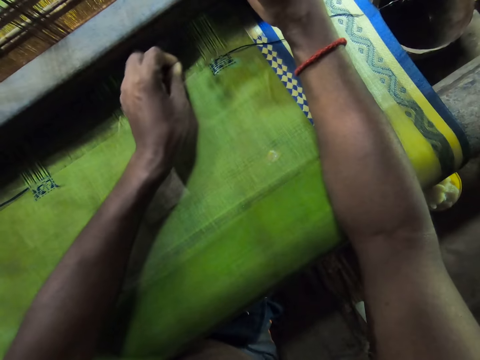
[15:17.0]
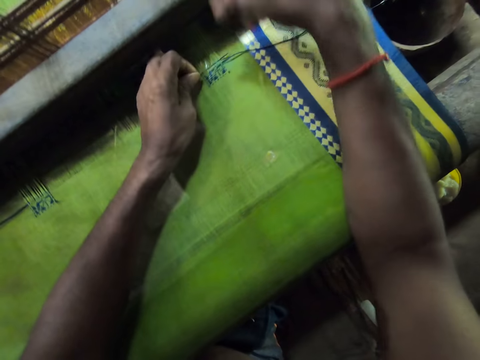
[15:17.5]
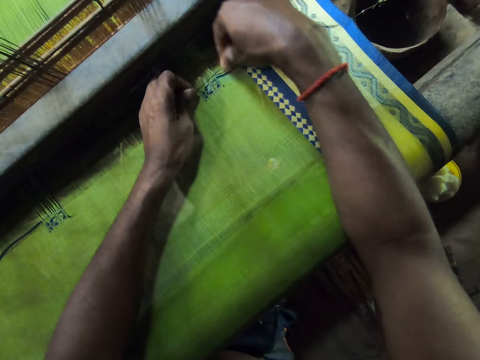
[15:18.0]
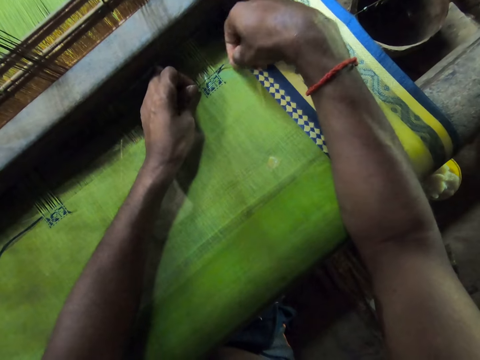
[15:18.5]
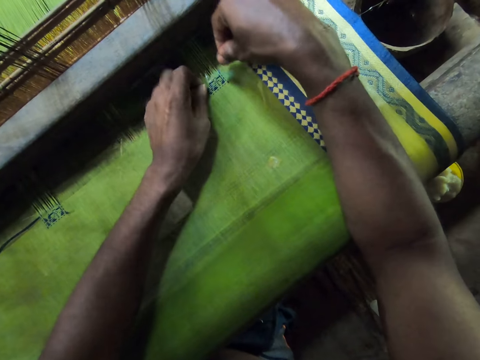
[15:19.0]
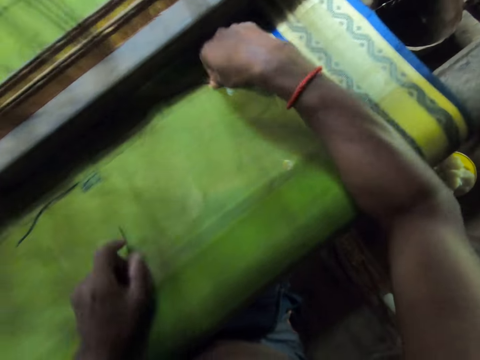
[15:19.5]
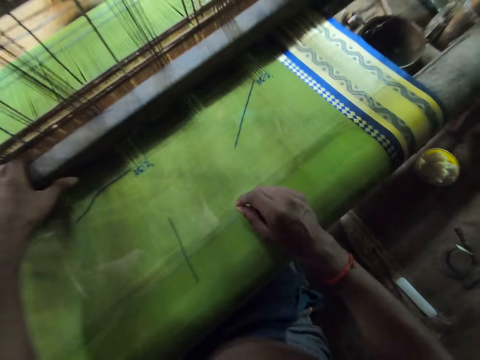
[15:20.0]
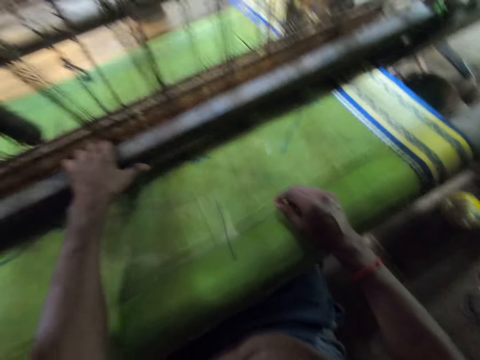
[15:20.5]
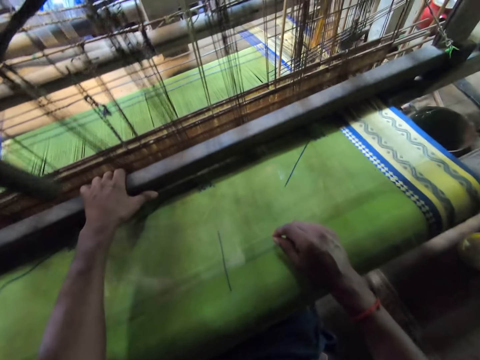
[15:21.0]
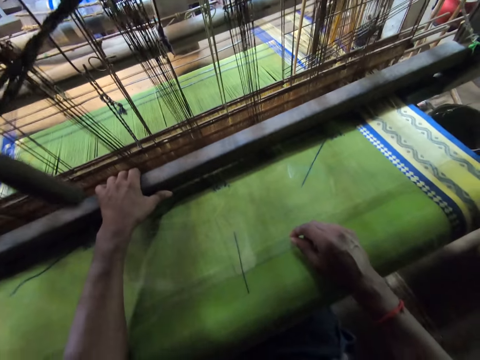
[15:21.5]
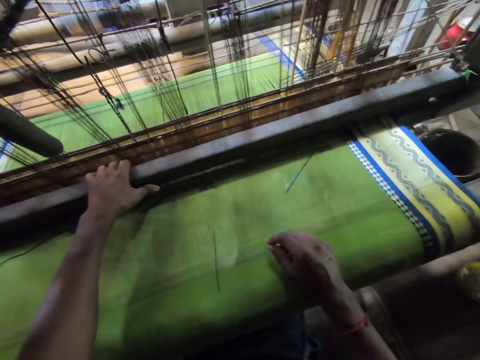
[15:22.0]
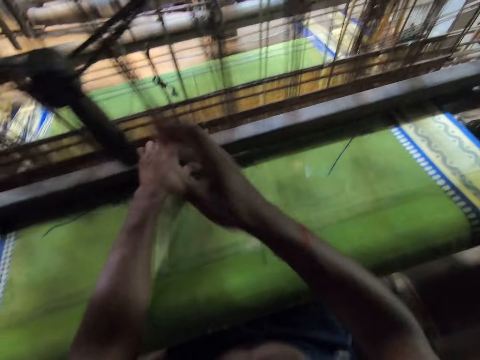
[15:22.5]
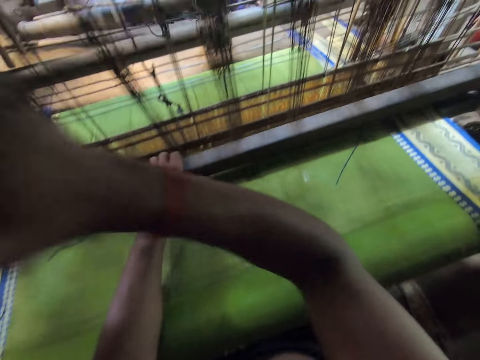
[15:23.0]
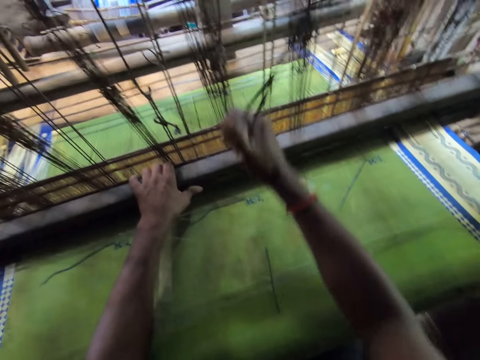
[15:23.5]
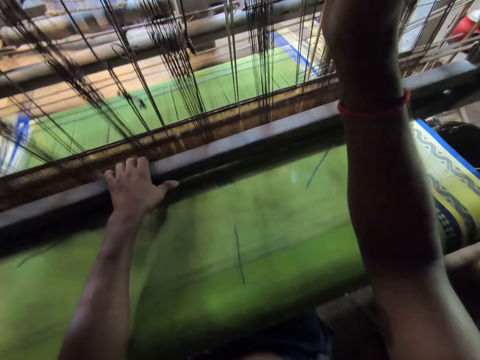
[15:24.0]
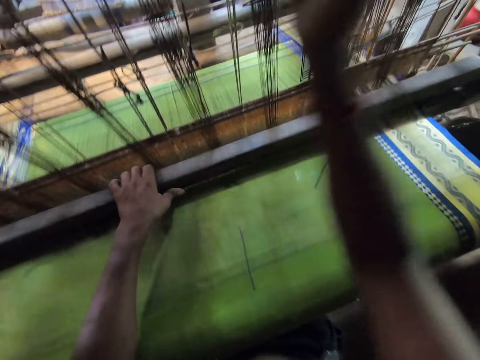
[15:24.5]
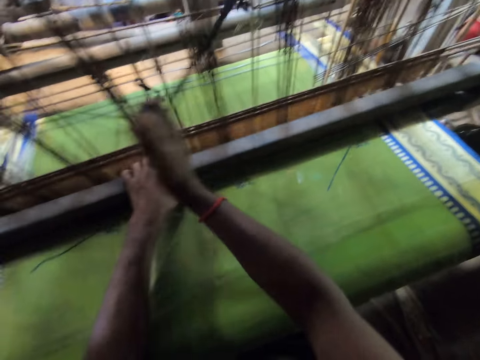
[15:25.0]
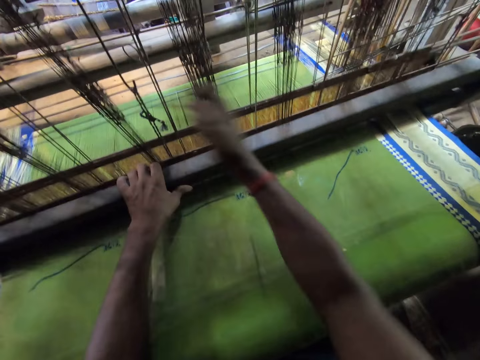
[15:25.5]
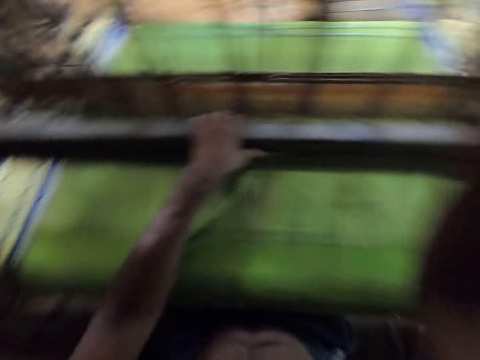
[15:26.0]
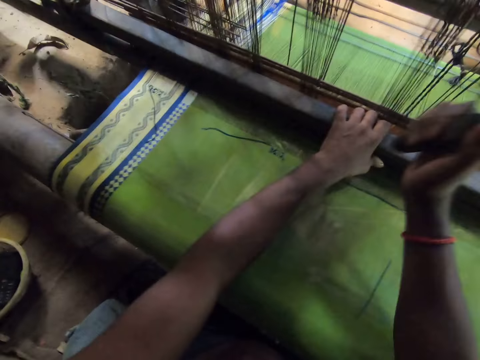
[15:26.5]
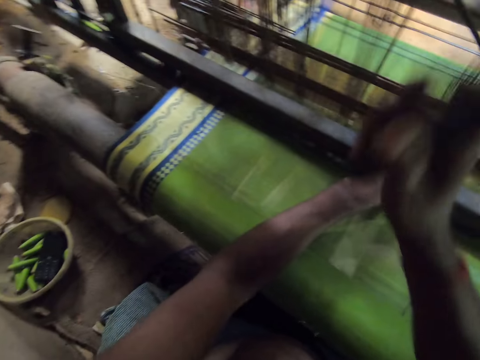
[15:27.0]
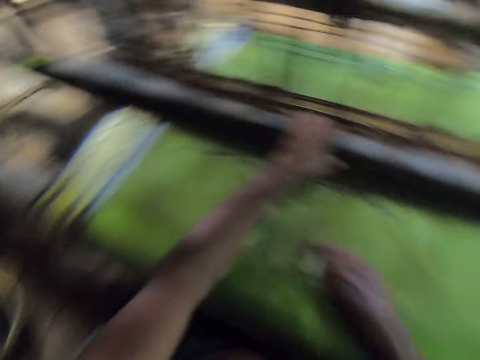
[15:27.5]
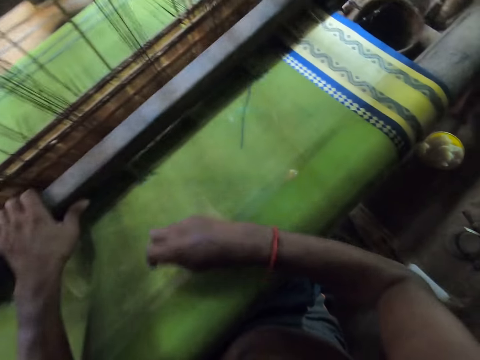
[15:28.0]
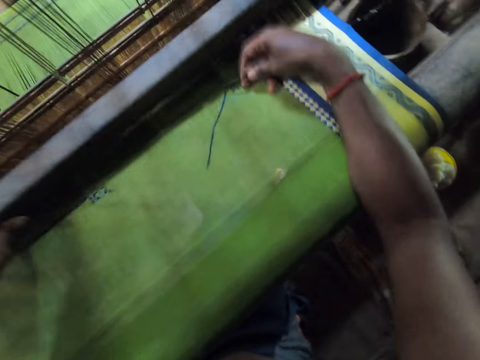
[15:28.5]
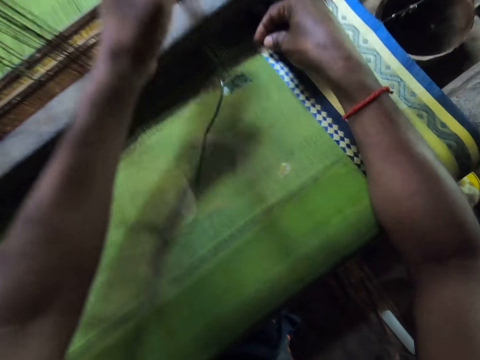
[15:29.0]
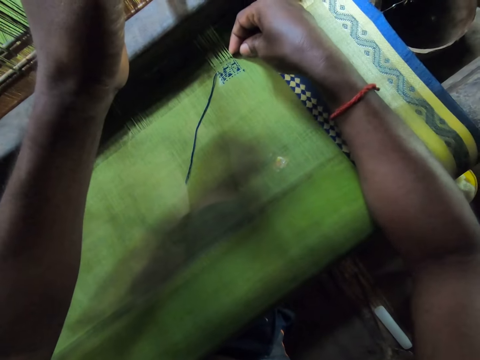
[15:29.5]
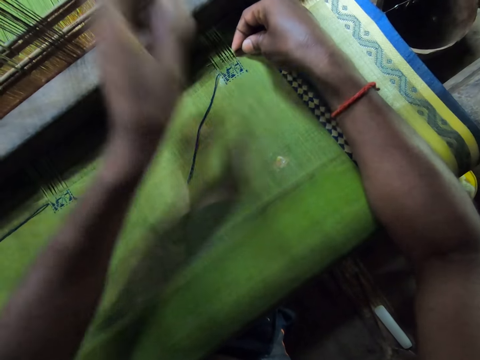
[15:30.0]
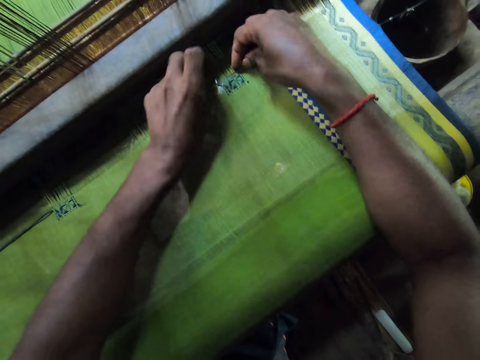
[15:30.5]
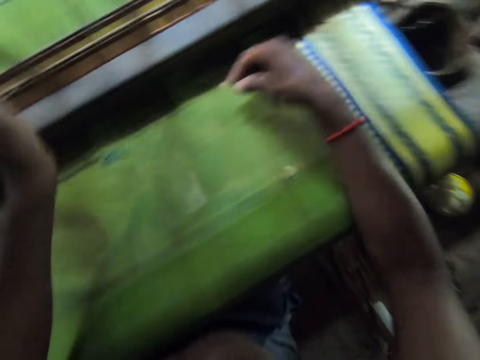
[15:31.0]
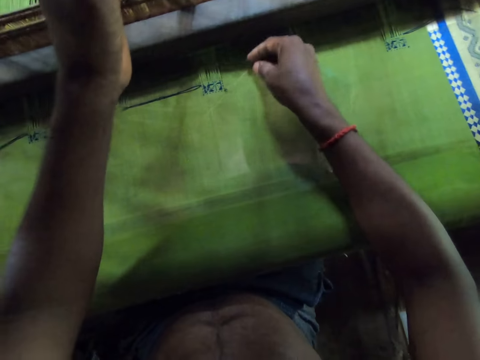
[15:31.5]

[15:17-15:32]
The camera wearer inserts the needle in the warp with his left hand. He sews a cloth with the needle. He holds the thread on the warp with his right hand. He pulls the thread through the warp with the needle in his left hand. He drops the needle on the fabric with his left hand. He talks to a person. He holds the batten of the loom with his left hand. He operates the machine. He pulls the batten of the loom with his left hand. He pulls the cord of the loom with his right hand. He talks to the person. He picks the needle from the fabric with his right hand. He inserts the needle in the warp with his right hand. He holds the thread on the warp with his left hand. He sews the cloth with the needle. He pulls the thread through the warp with the needle in his right hand.

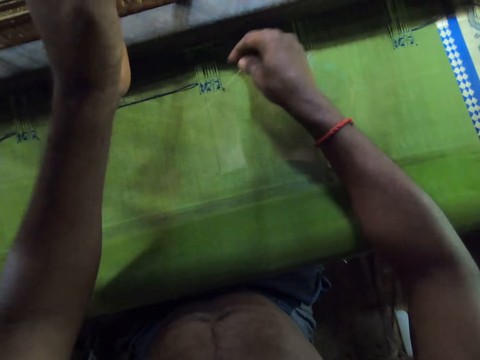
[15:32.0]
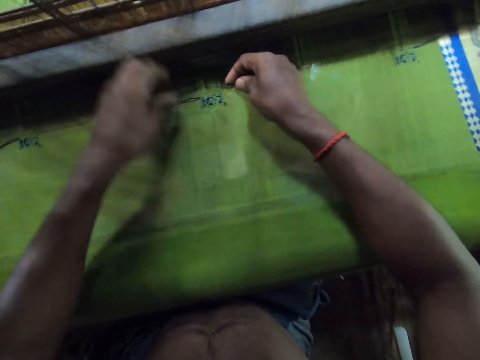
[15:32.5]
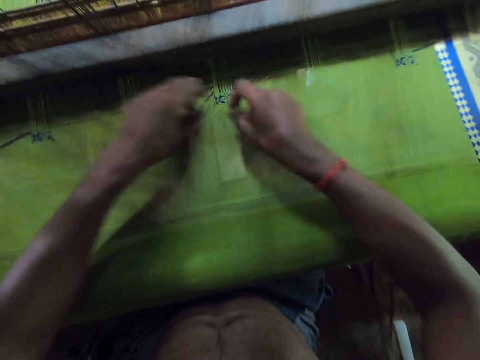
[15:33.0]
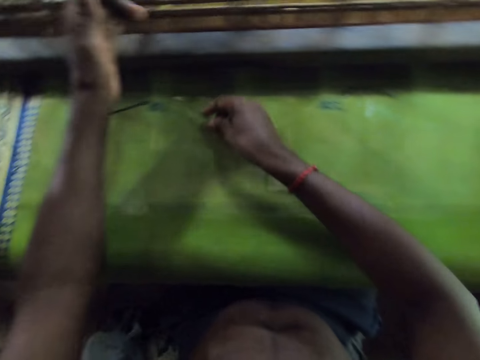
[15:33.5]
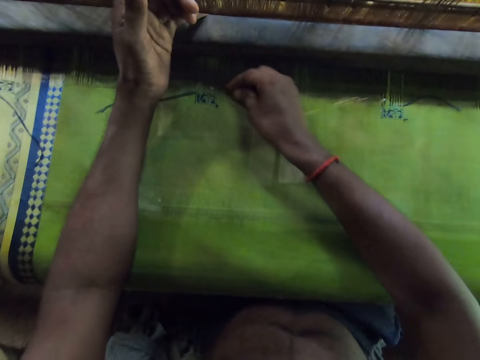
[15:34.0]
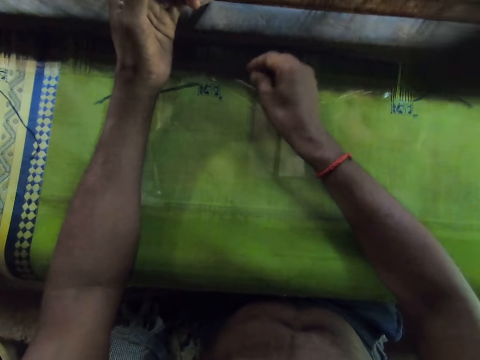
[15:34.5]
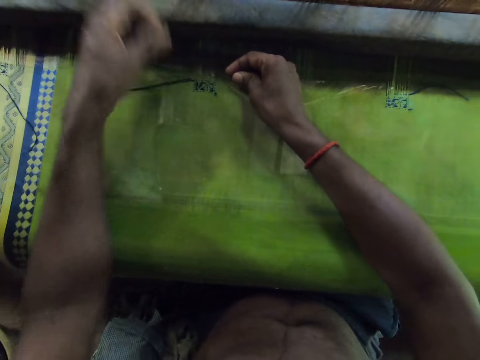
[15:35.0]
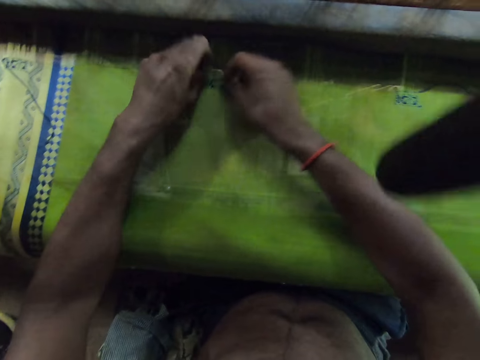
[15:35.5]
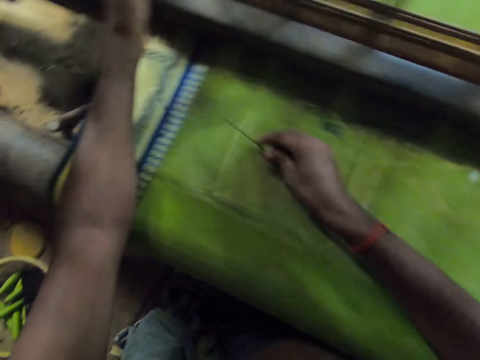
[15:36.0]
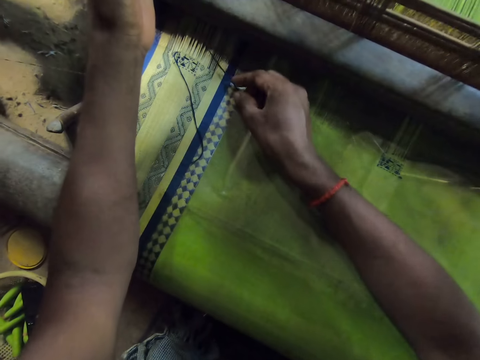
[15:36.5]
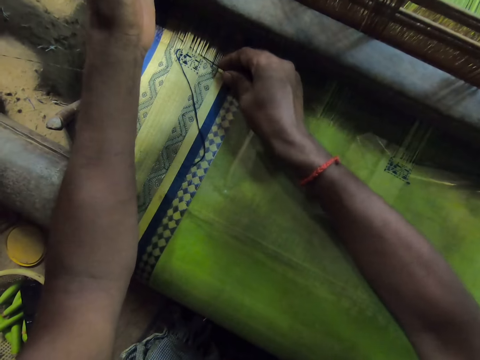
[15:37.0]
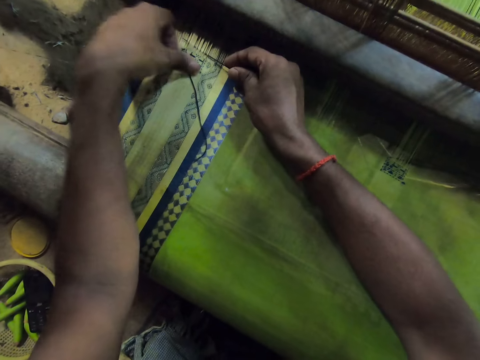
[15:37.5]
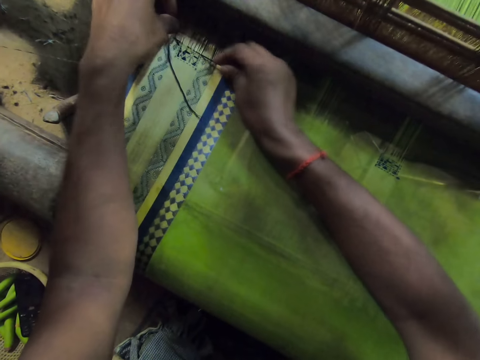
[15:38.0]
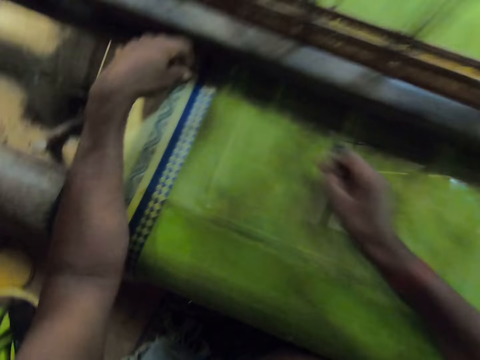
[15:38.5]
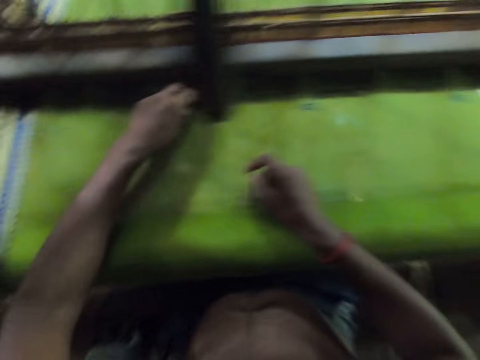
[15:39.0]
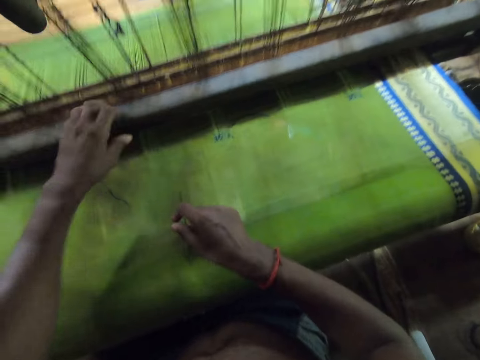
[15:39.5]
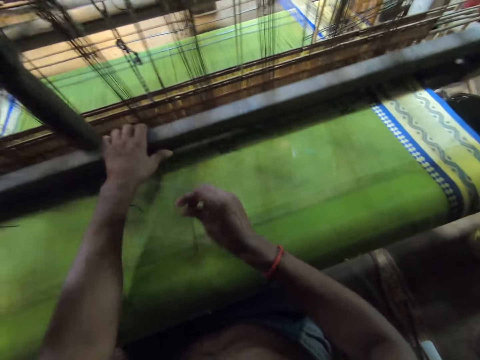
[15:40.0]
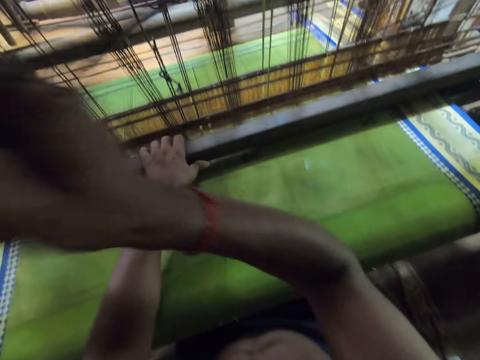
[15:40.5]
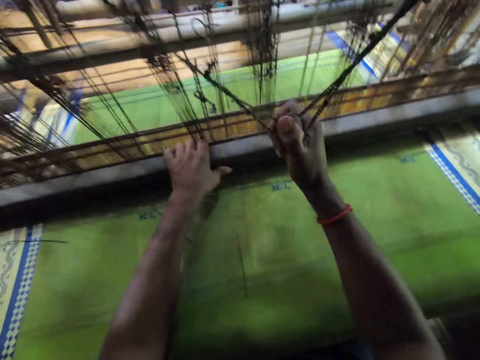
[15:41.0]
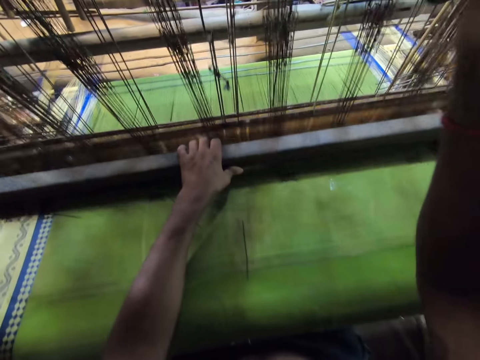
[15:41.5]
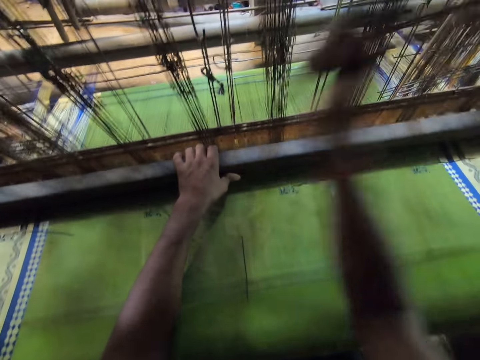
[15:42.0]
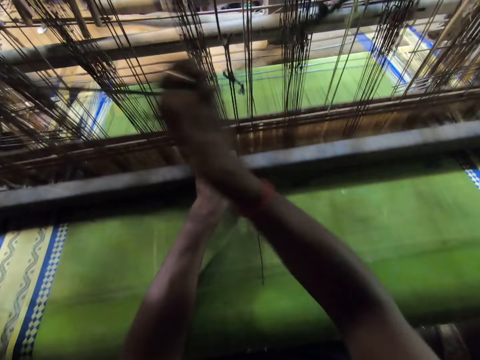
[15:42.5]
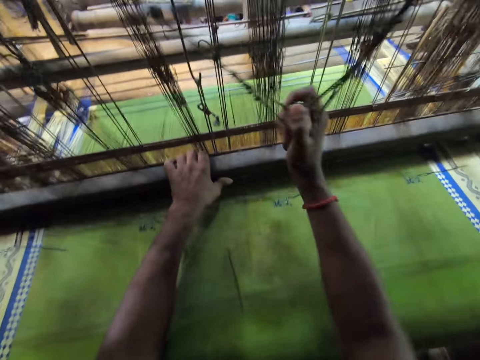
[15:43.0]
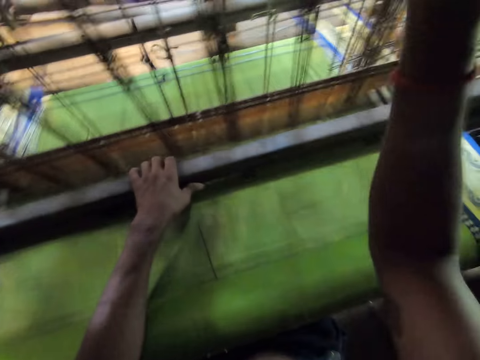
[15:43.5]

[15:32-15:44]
The camera wearer inserts the needle in the warp with his right hand. He talks to a person. He holds the thread on the warp with his left hand. He sews a cloth with the needle. He pulls the thread through the warp with the needle in his right hand. The person talks to the camera wearer. The camera wearer inserts the needle in the warp with his right hand. He sews the cloth with the needle. He holds the thread on the warp with his left hand. He pulls the thread through the warp with the needle in his right hand. He inserts the needle in the warp with his right hand. He holds the thread on the warp with his left hand. He sews the cloth with the needle. He pulls the thread through the warp with the needle in his right hand. He drops the needle on the fabric with his right hand. He pulls the batten of the loom with his left hand. He operates the machine. He talks to the person. He pulls the cord of the loom with his right hand.
